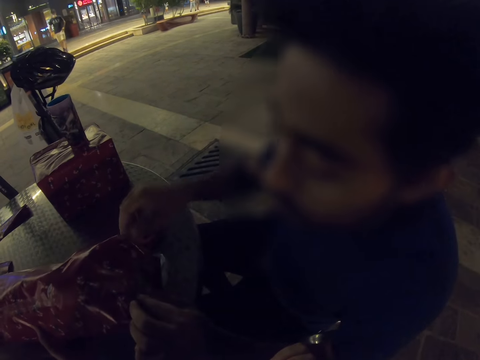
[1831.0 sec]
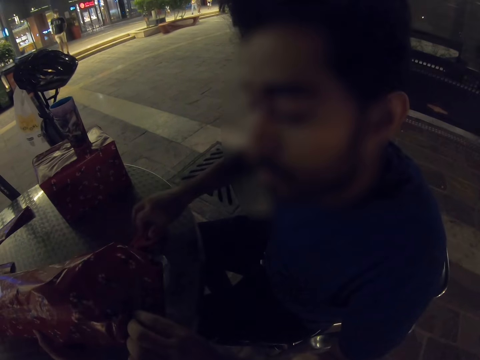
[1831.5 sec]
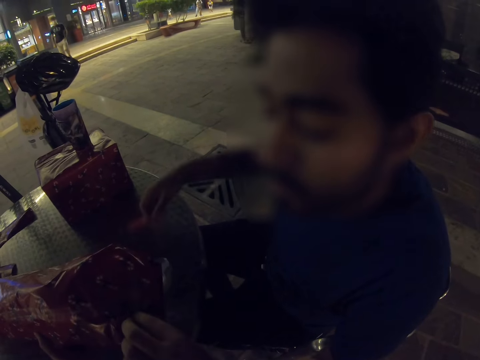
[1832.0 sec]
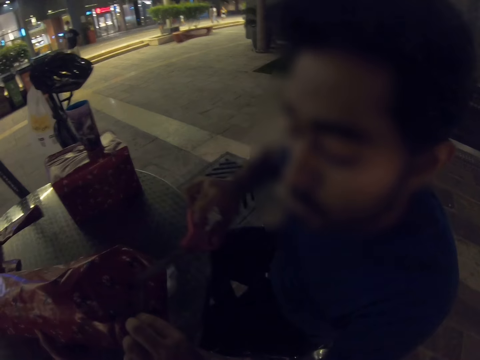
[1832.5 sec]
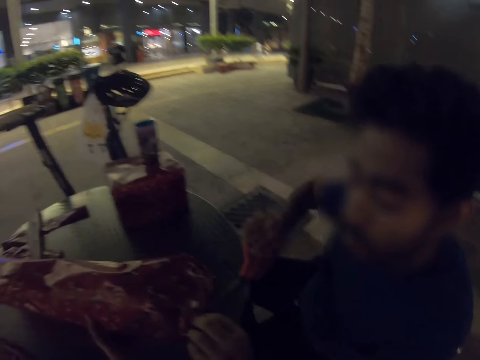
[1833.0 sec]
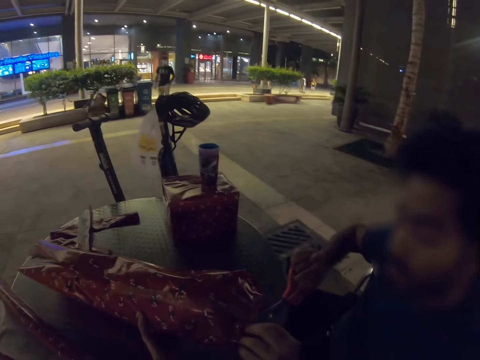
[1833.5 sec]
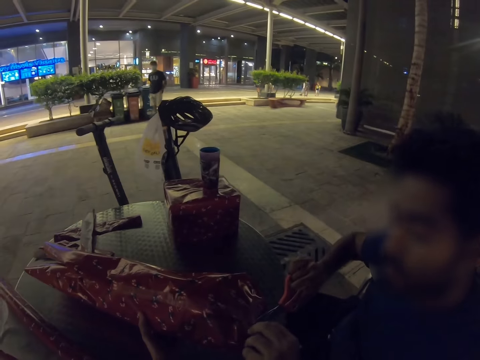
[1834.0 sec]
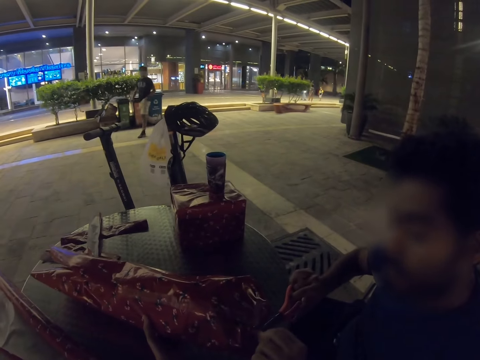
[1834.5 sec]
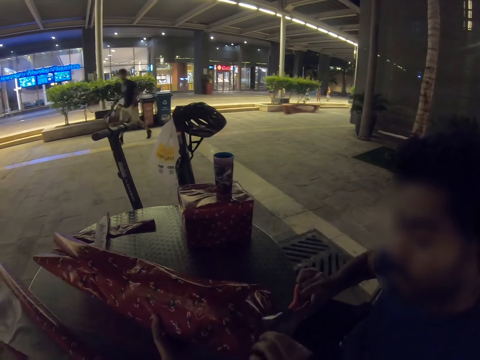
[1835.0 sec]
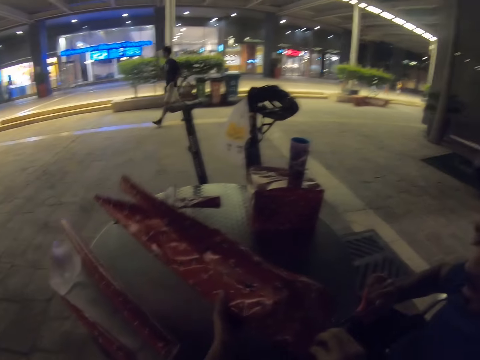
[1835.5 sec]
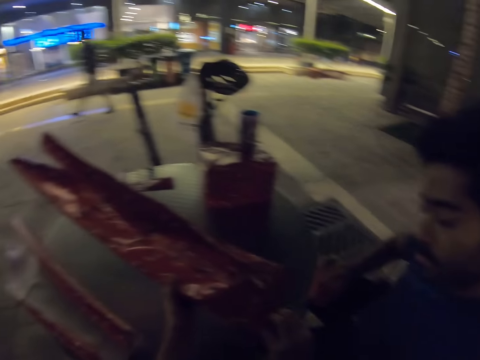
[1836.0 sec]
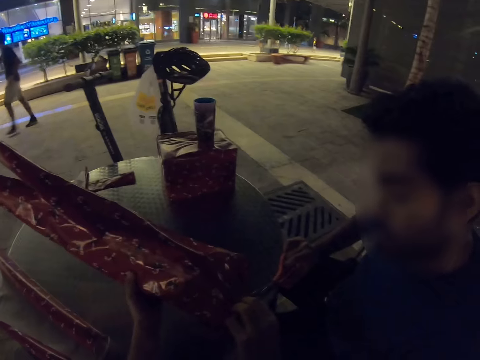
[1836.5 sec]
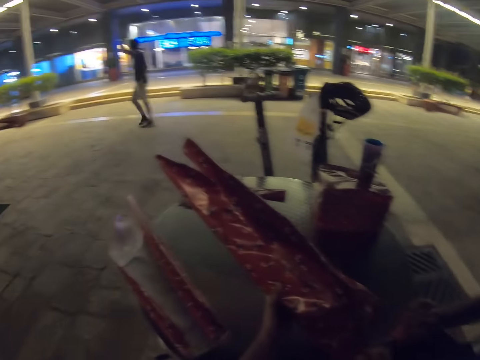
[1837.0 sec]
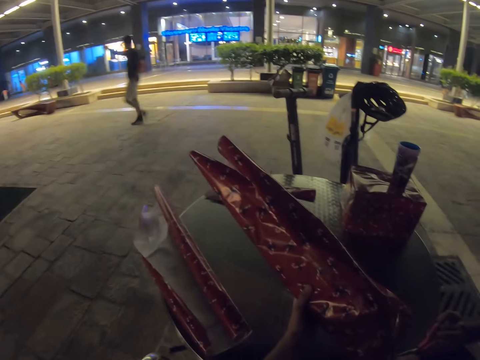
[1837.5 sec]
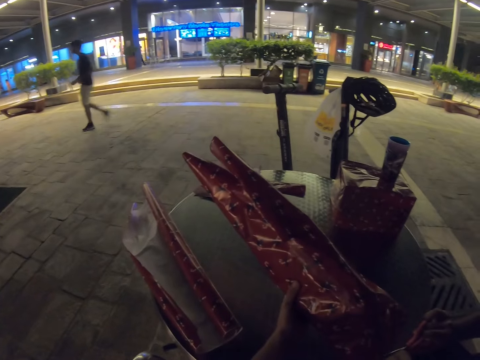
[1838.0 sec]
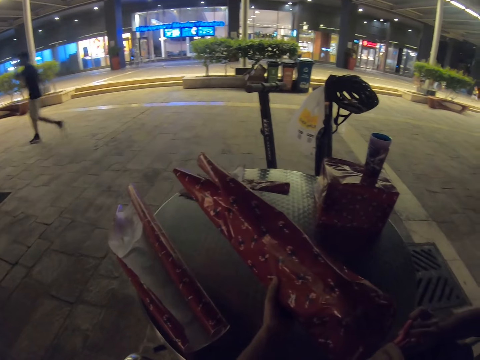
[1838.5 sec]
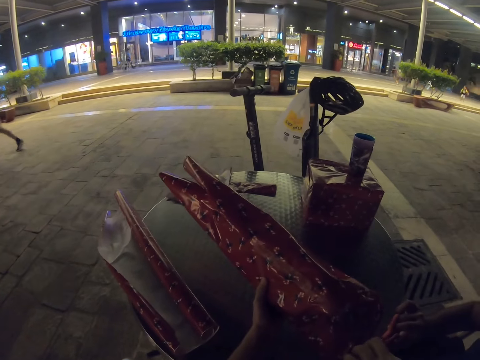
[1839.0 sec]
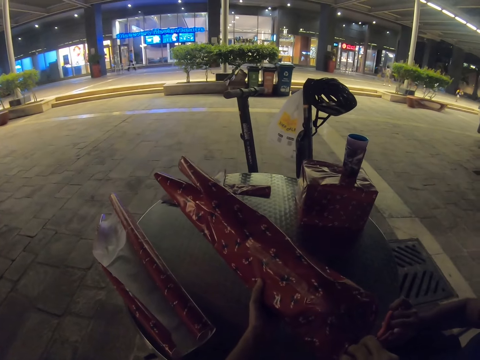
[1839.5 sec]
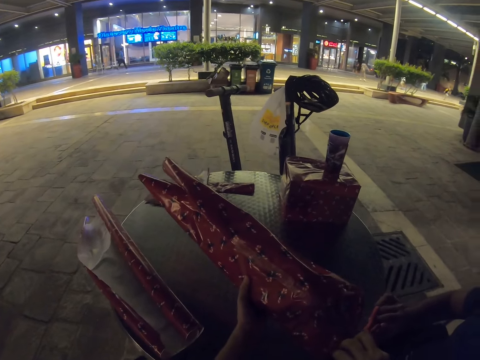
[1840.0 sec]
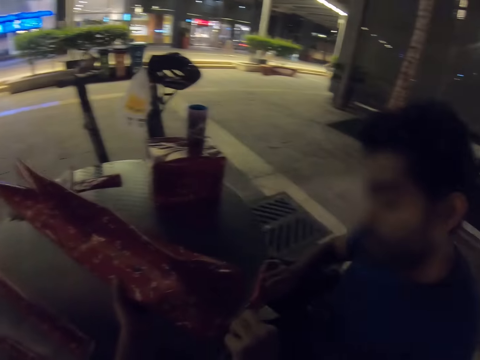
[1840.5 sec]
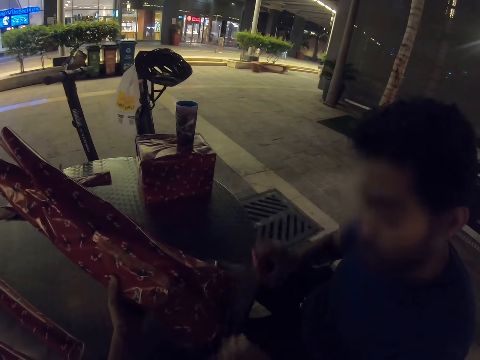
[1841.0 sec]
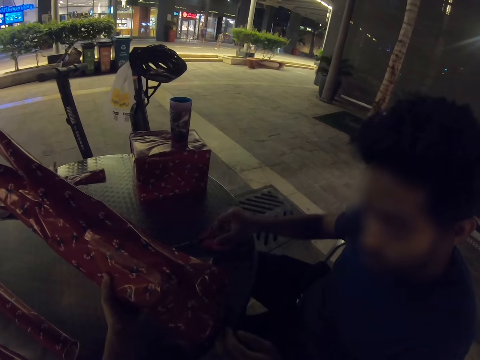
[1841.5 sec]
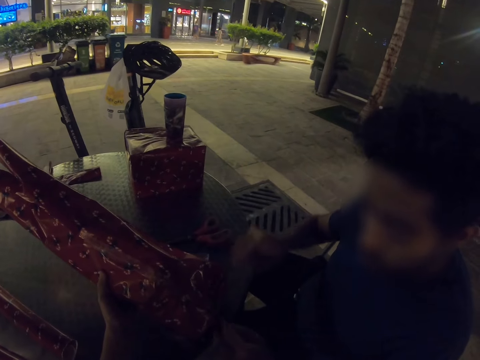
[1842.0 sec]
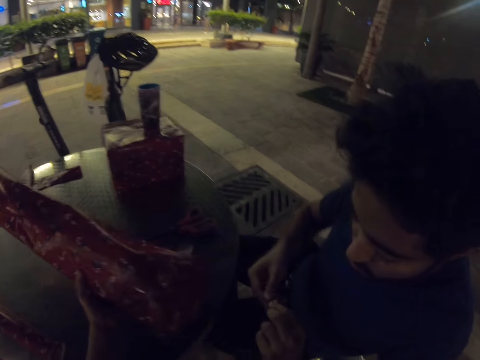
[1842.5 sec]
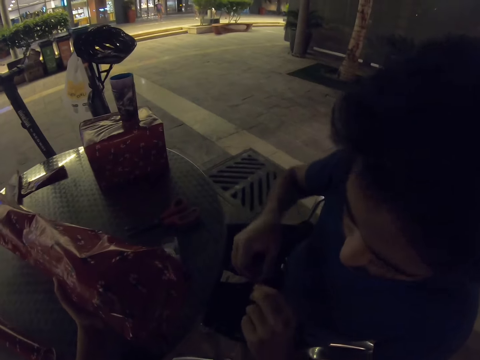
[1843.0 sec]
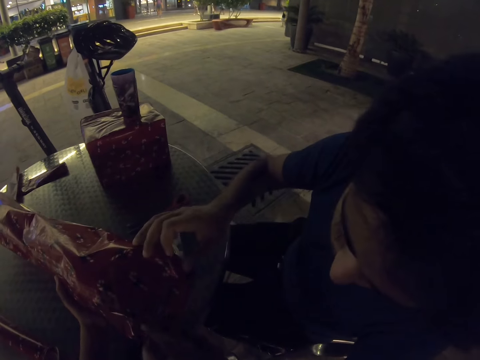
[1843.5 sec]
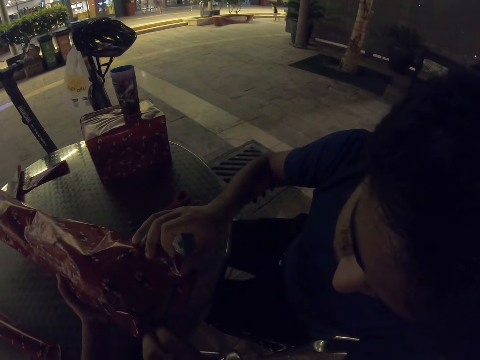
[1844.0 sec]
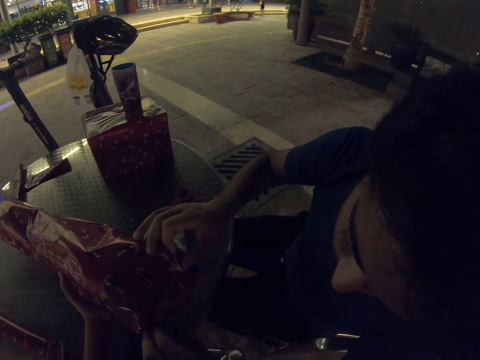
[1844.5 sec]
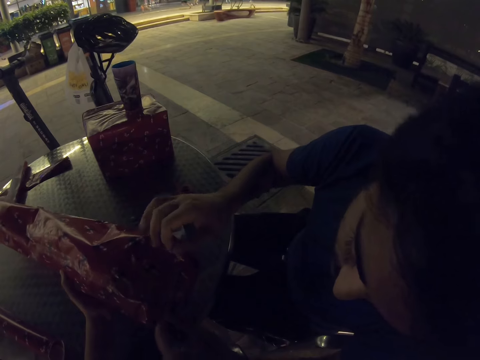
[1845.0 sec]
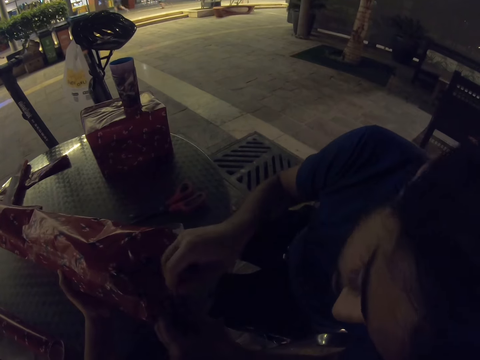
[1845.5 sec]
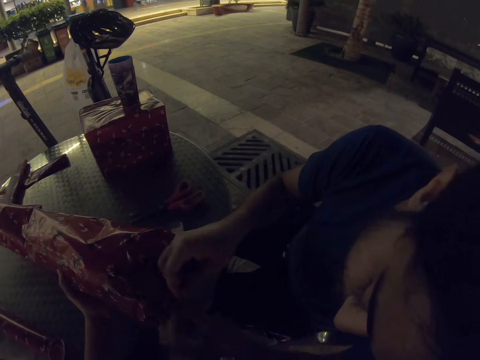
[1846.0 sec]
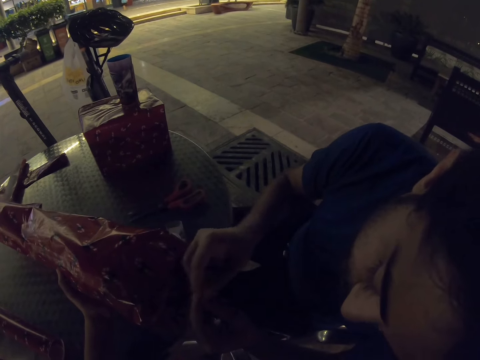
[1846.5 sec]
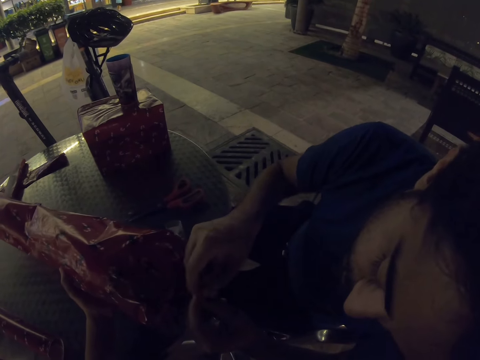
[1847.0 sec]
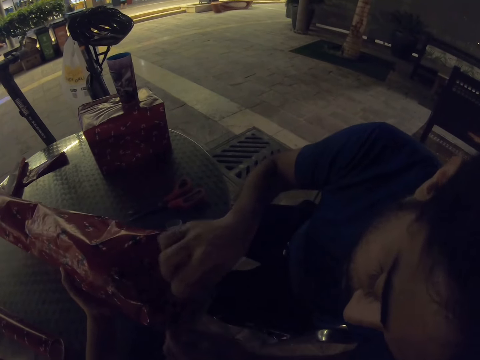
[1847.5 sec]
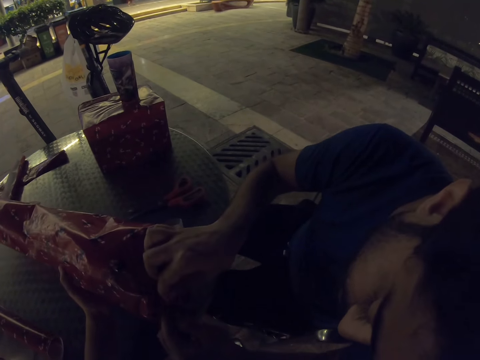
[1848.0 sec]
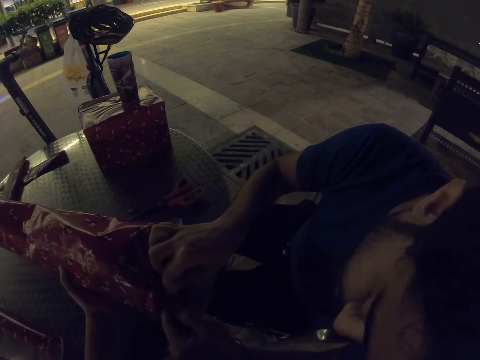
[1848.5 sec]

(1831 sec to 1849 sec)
A man picks up a pair of scissors. He cuts a piece of cello tape, cuts a gift wrapper, puts the pair of scissors on the table, and tapes the gift wrapper.

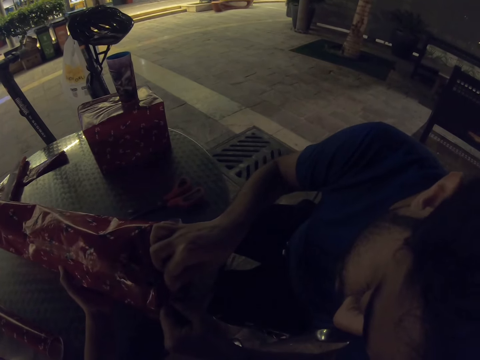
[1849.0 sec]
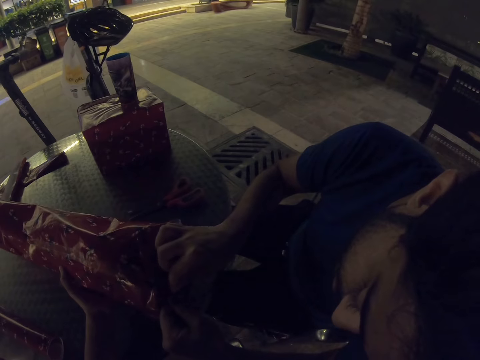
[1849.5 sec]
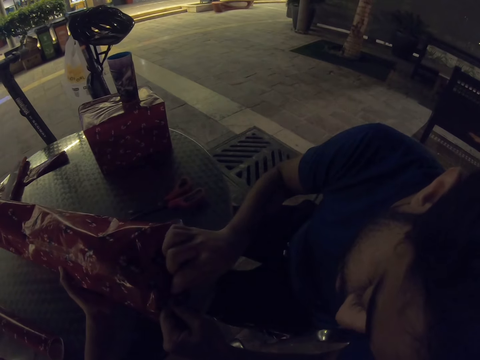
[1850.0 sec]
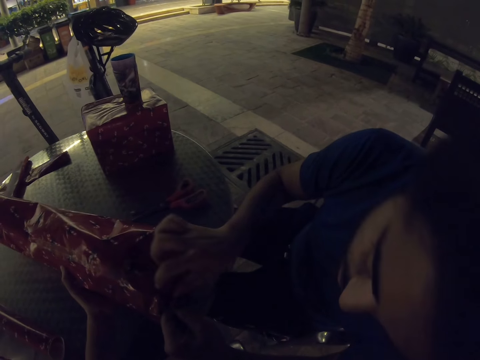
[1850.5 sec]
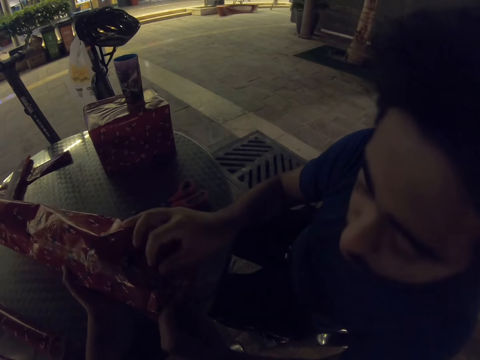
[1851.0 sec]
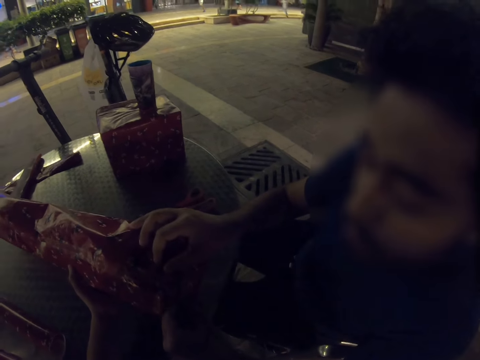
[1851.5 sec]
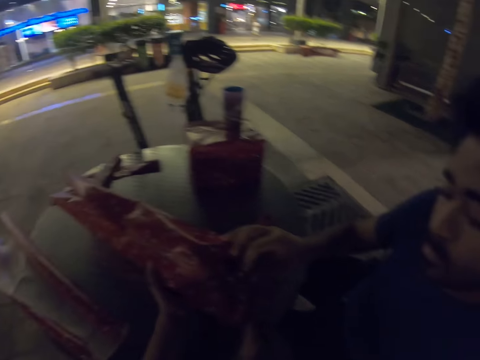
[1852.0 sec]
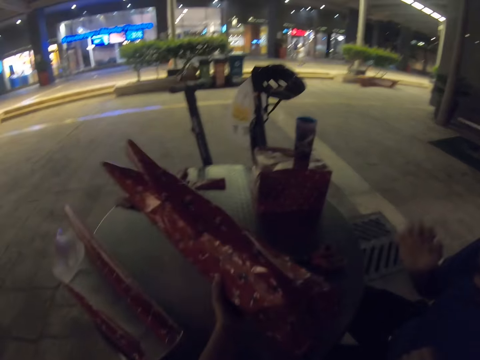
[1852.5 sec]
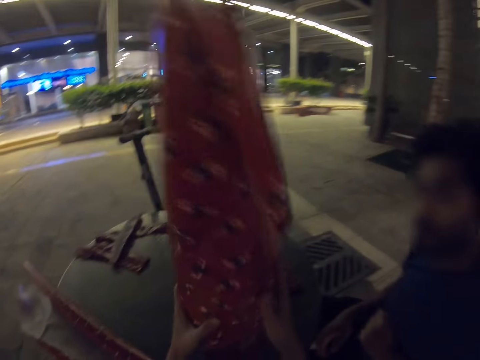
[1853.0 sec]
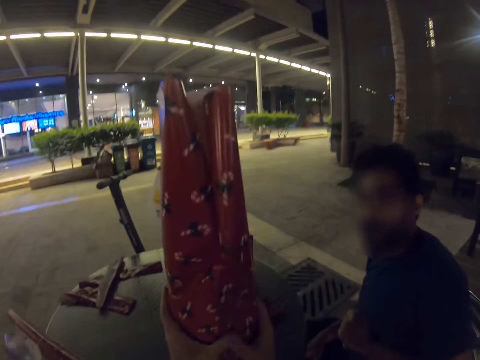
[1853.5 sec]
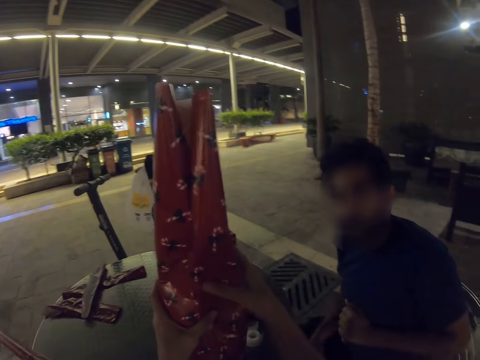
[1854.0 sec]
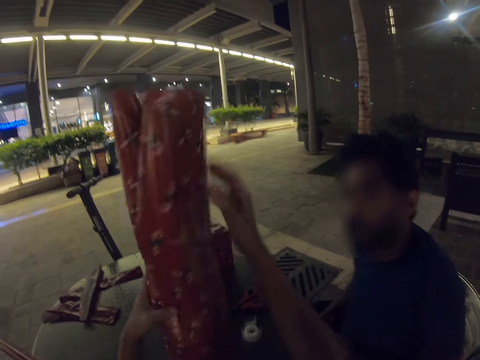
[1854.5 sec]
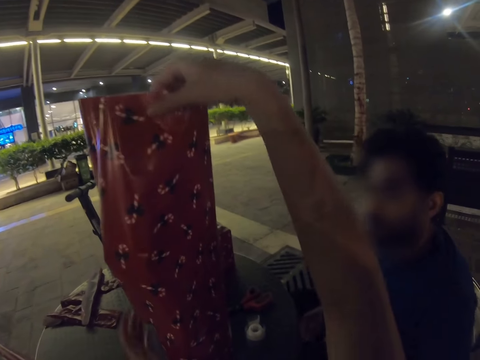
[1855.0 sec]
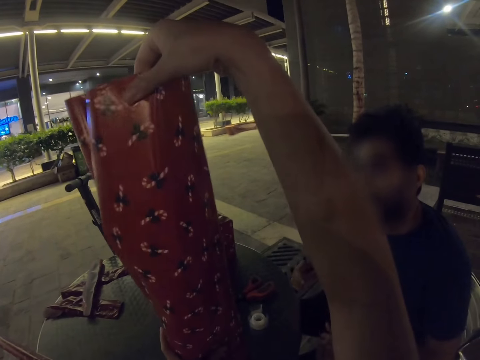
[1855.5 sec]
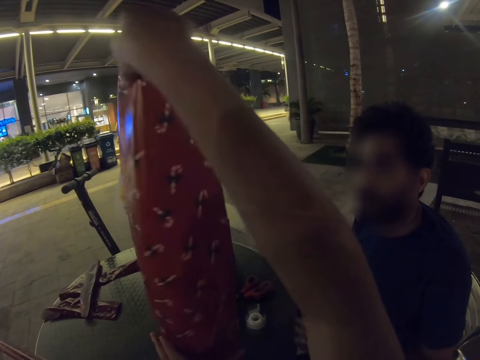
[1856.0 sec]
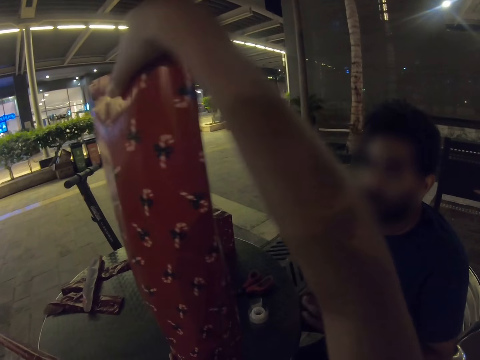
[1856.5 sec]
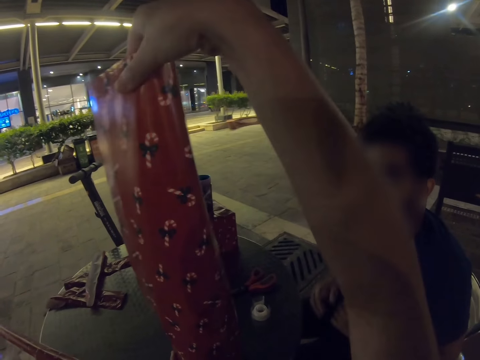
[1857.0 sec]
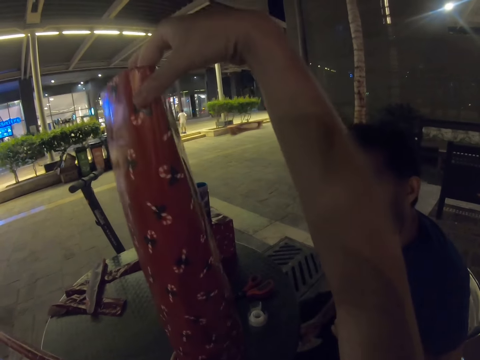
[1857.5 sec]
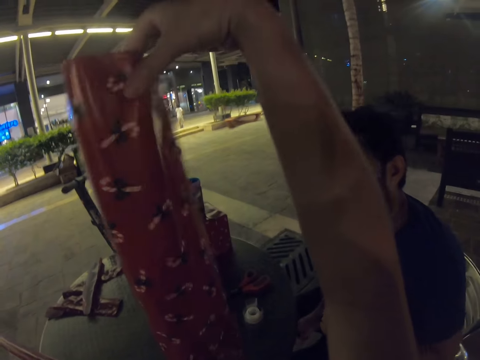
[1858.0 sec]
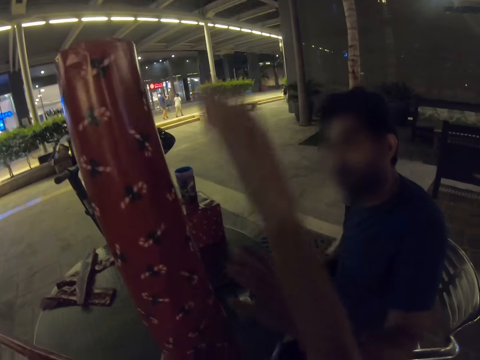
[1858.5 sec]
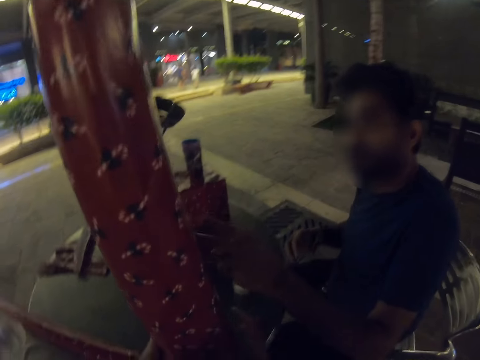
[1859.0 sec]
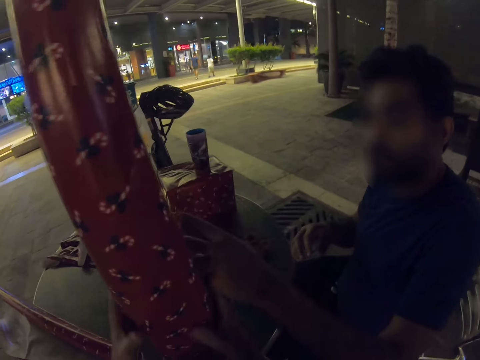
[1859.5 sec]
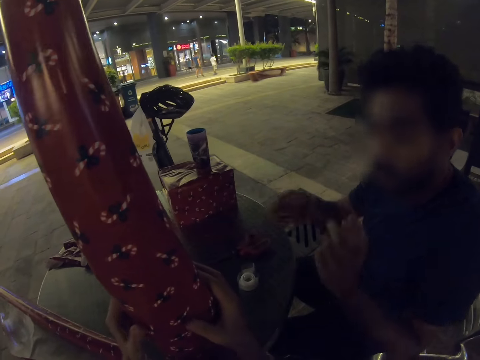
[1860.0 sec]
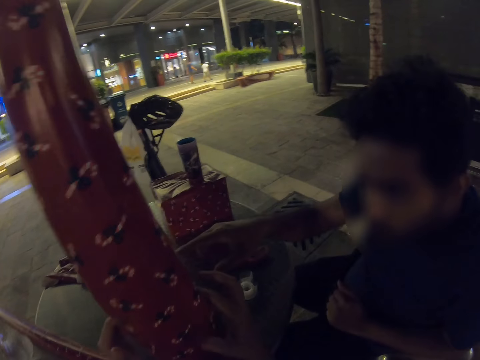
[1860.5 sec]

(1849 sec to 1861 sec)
A man seals a gift with cello tape. The camera wearer looks around. They fold a gift wrapper. They align the gift wrapping paper on the gift.
